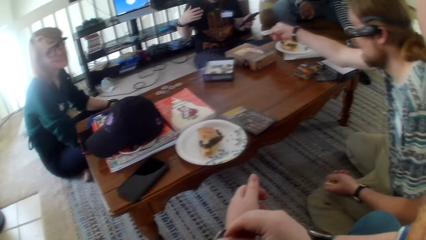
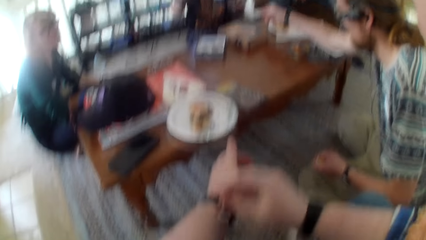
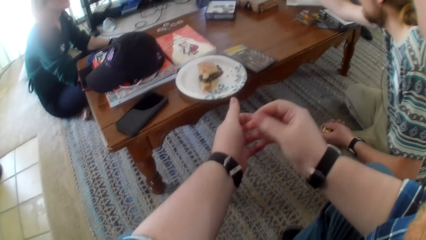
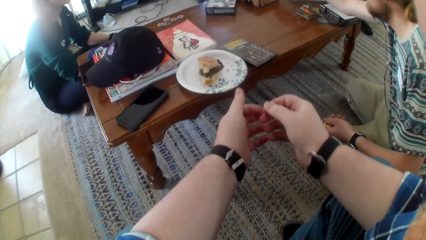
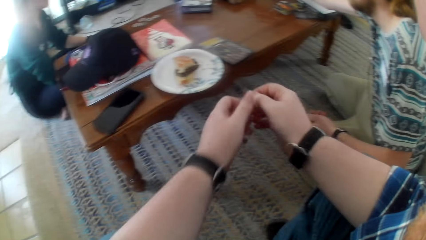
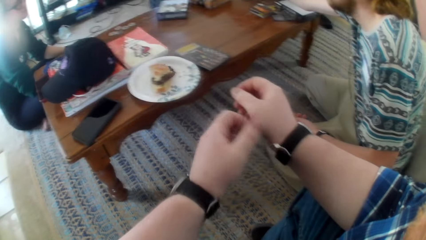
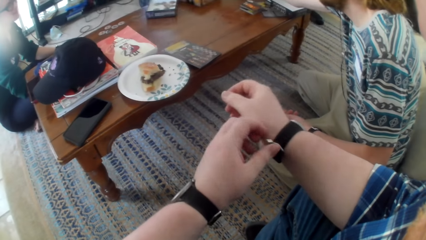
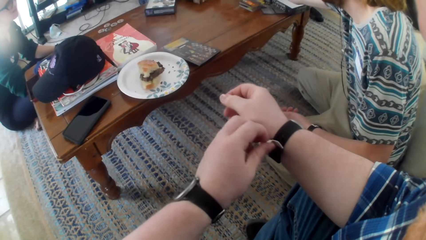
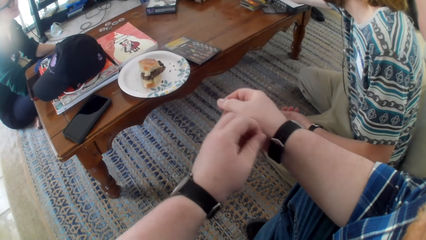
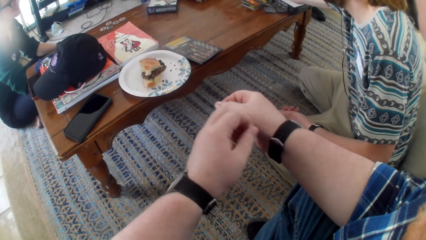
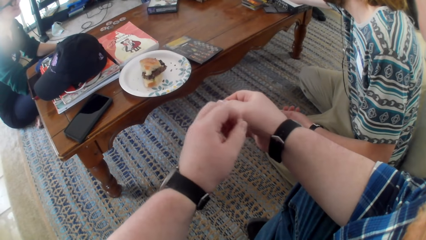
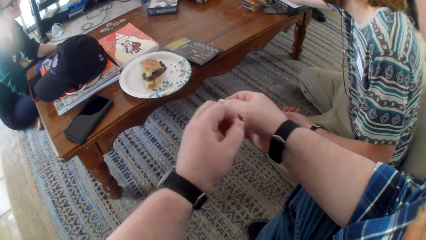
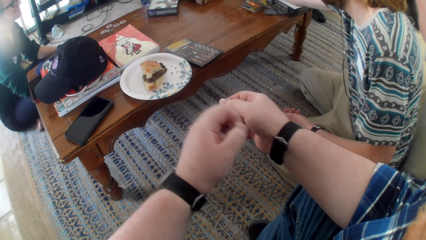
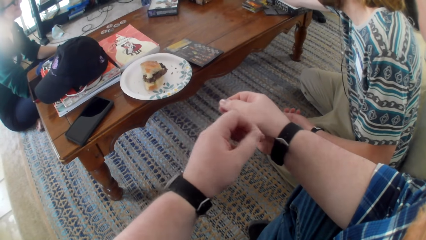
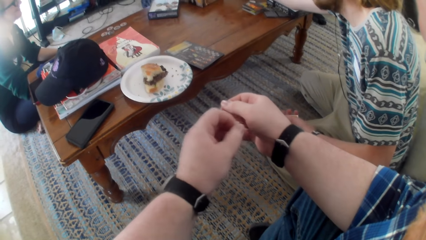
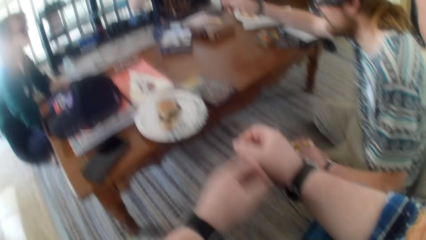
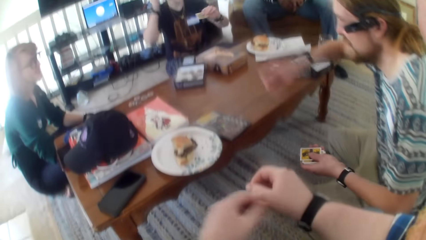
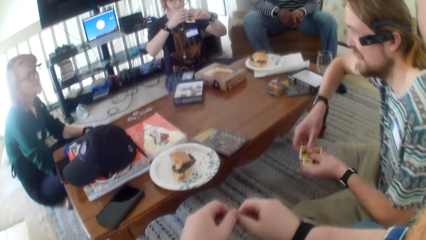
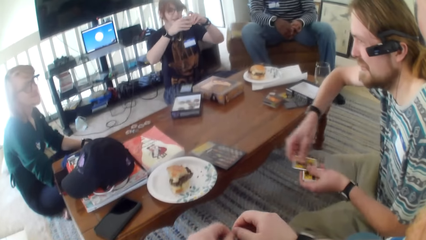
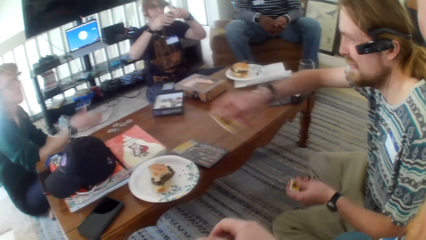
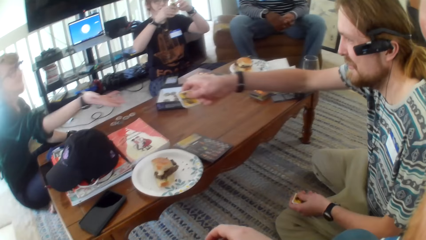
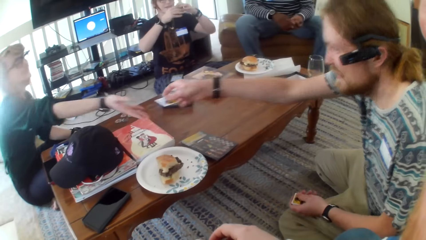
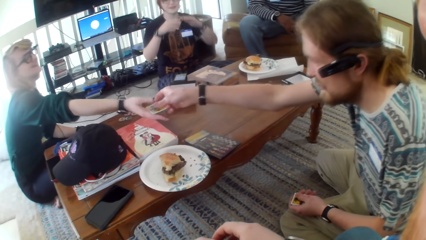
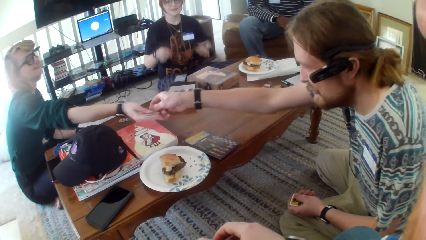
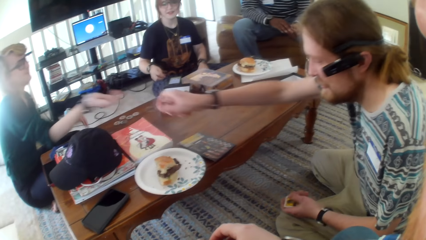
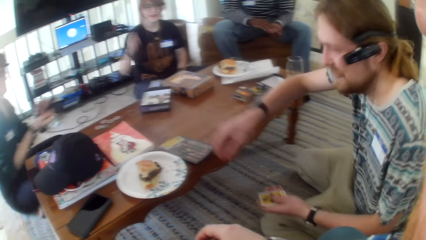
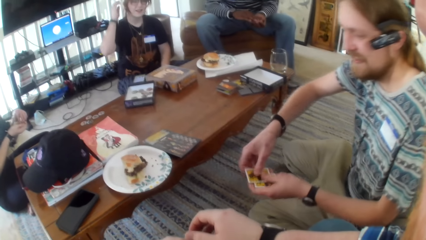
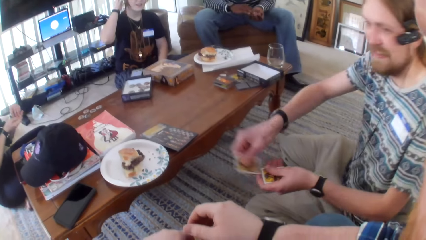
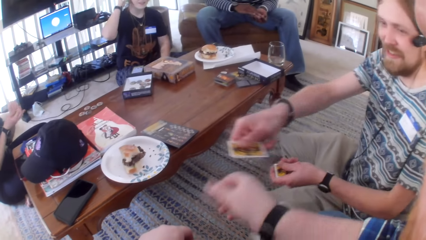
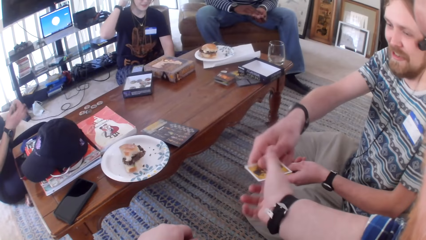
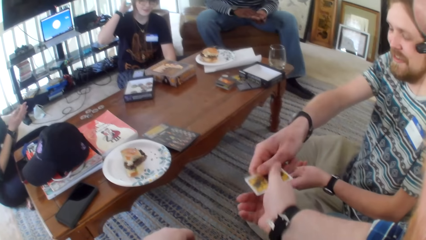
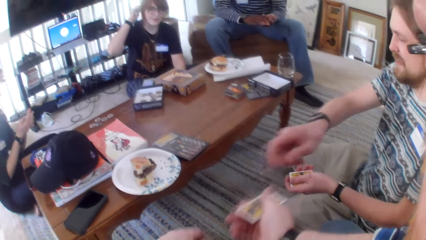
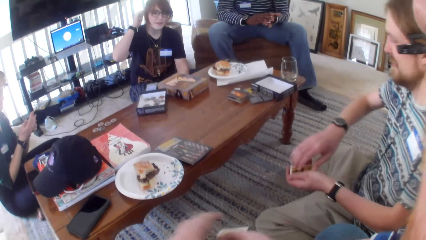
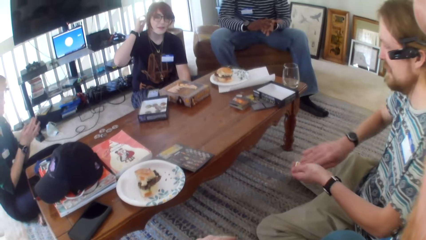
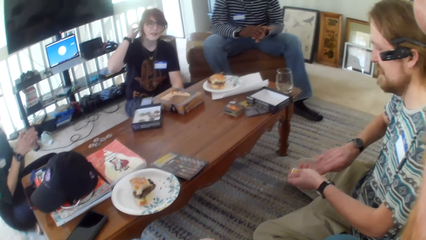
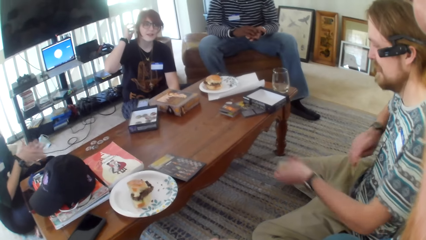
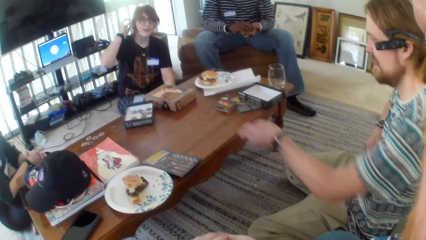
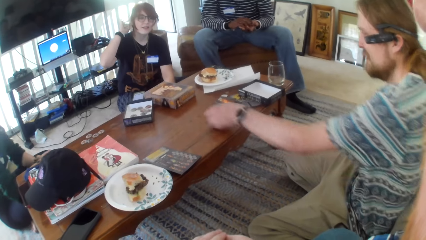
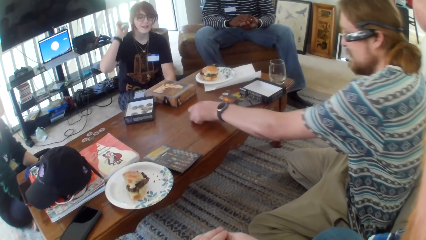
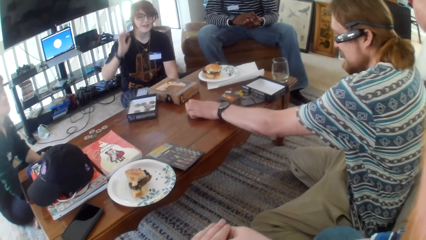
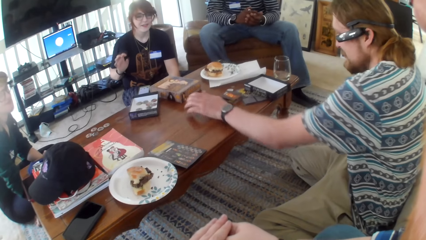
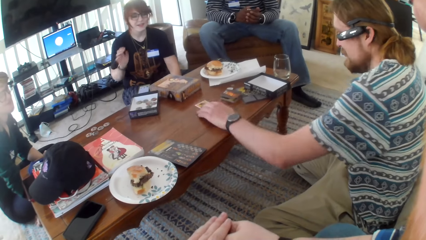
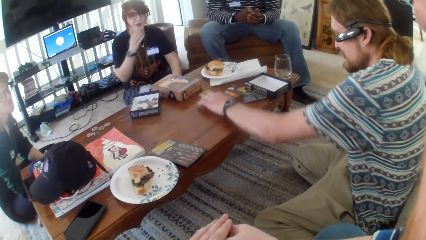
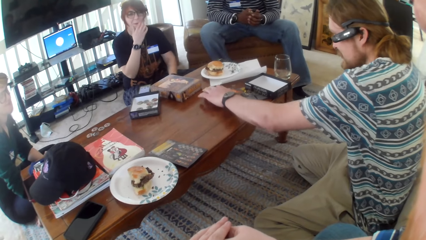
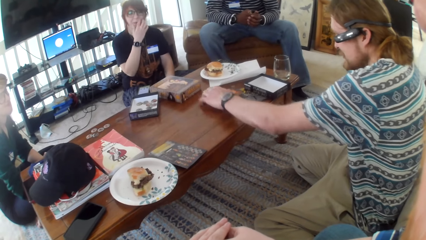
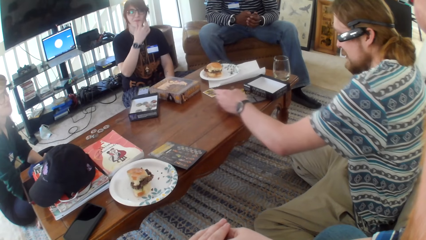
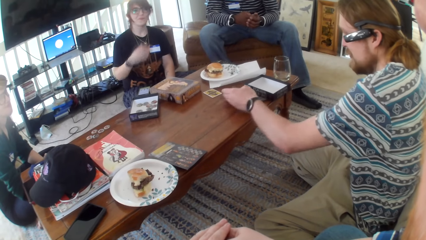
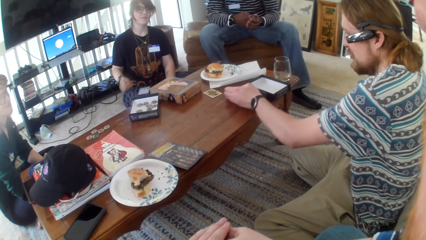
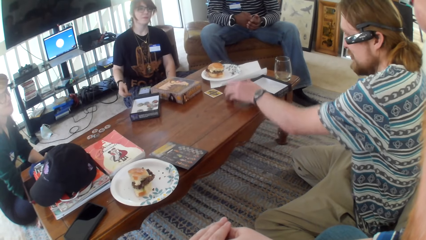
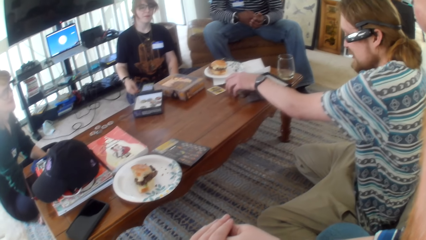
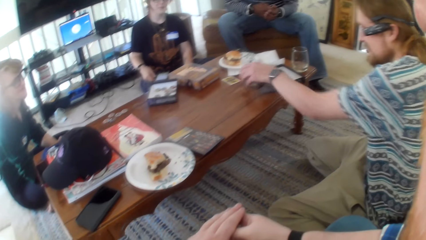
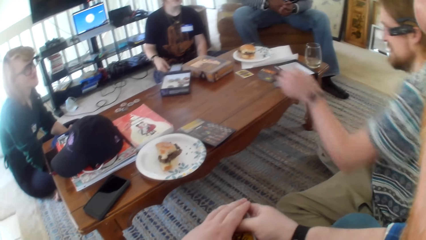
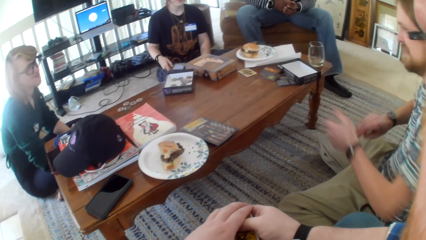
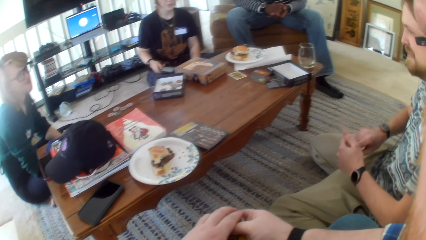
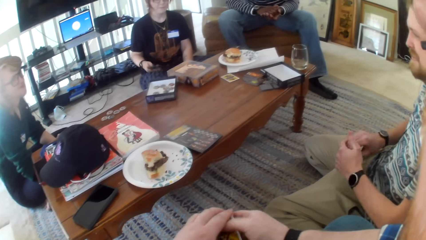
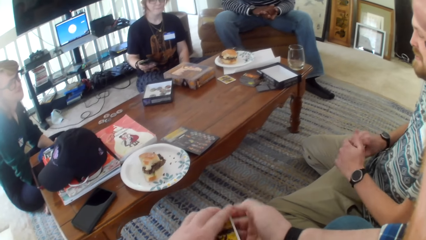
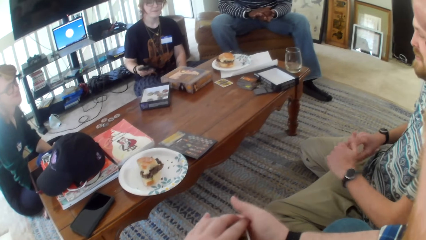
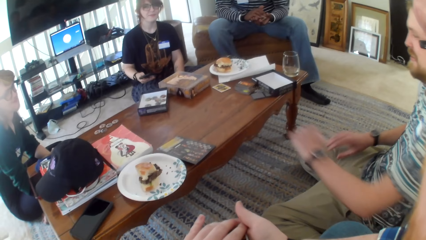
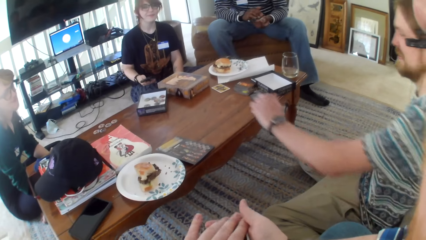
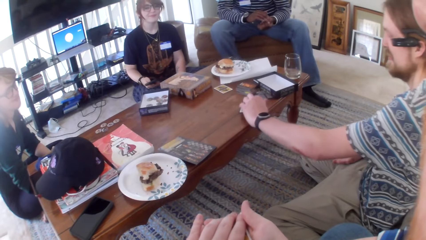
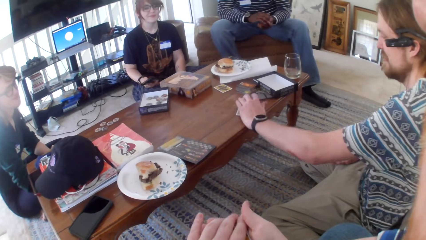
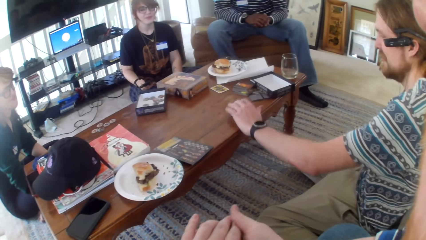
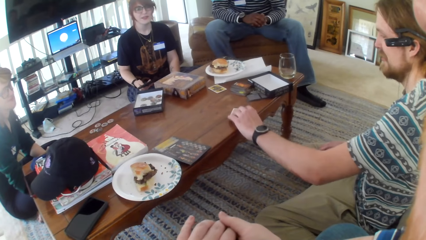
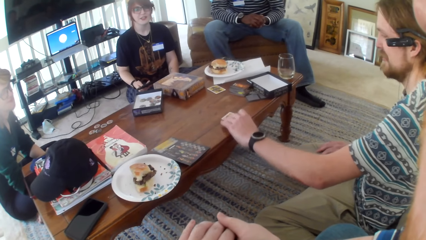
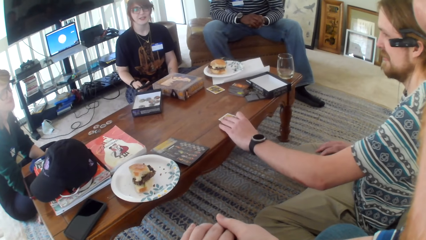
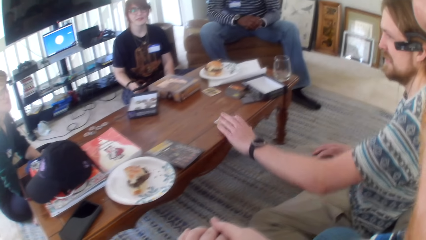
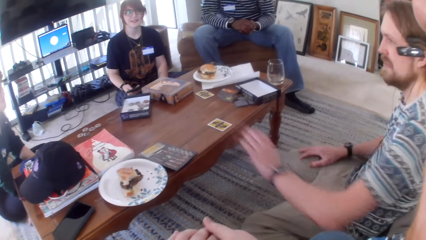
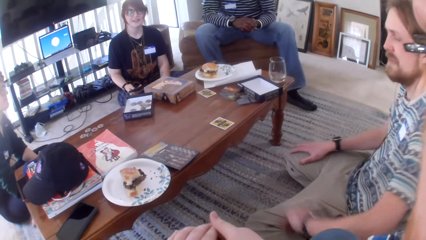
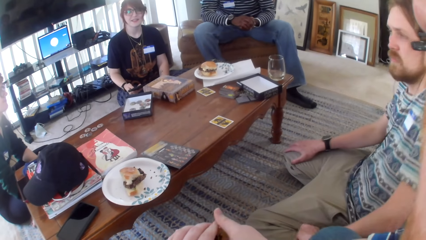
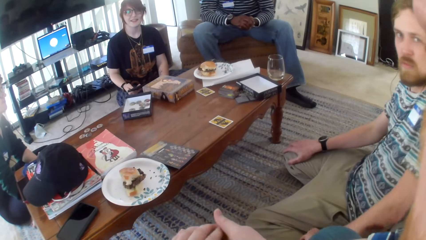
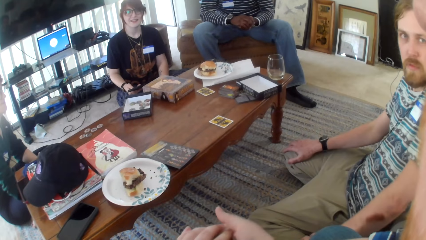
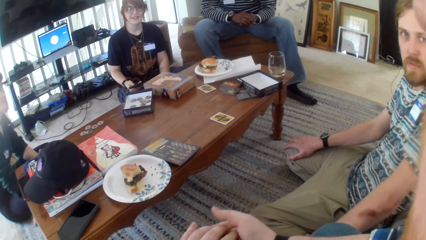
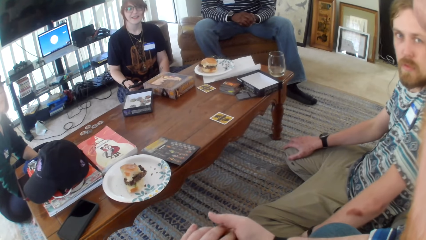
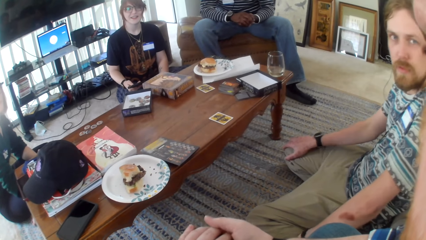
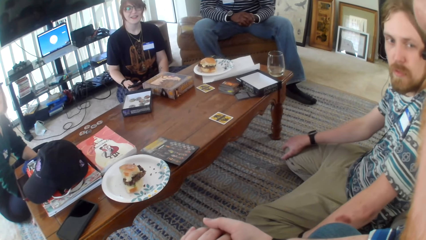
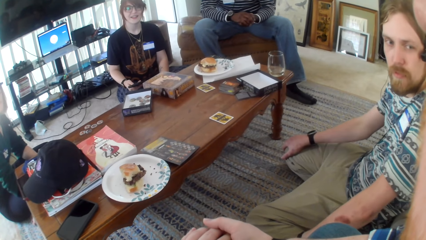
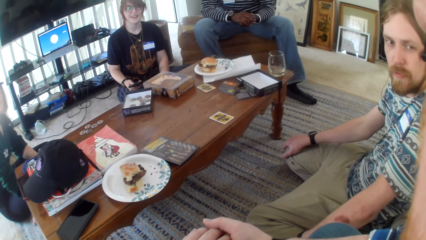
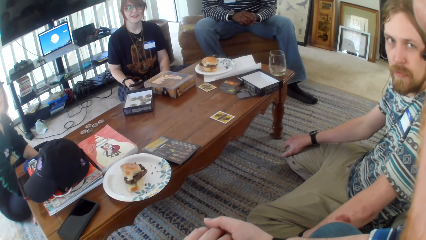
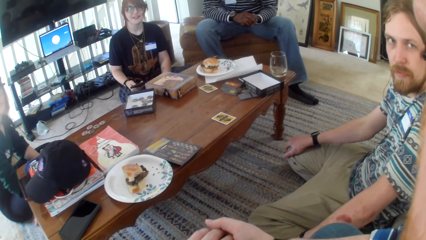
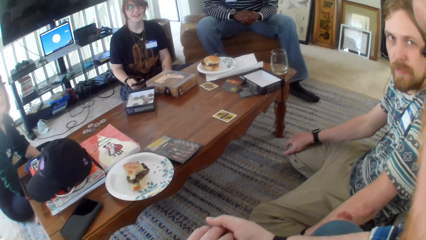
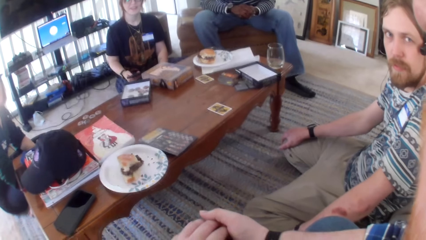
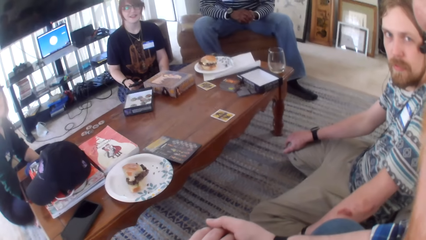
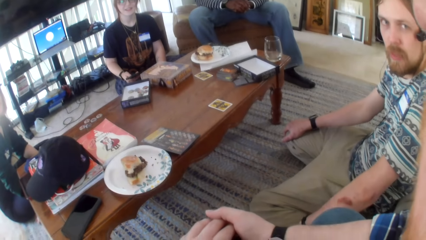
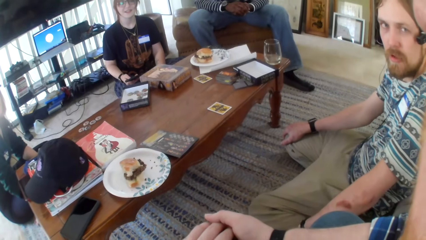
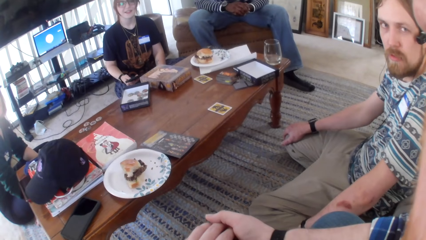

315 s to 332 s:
A woman talks. A man moves his hand. The camera wearer laughs. The man gives a card. The camera wearer touches the watch. The woman talks. The man distributes the cards. The man gives a person a card. The man gives the camera wearer a card. The man puts the card on the table. Another woman moves her hand. The camera wearer talks. The man puts the card on the table. The camera wearer talks.
